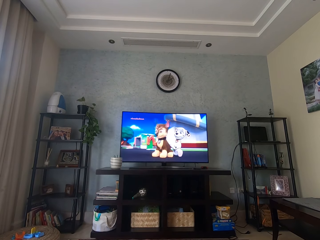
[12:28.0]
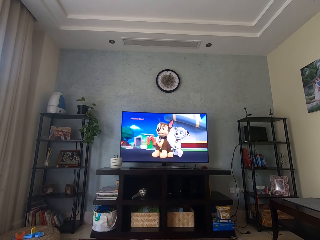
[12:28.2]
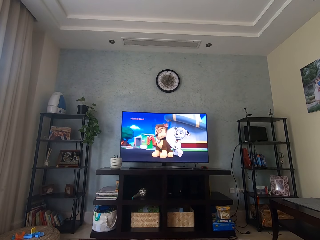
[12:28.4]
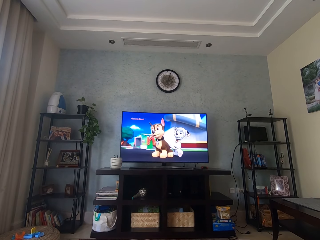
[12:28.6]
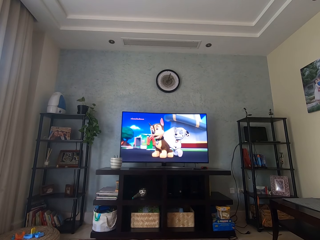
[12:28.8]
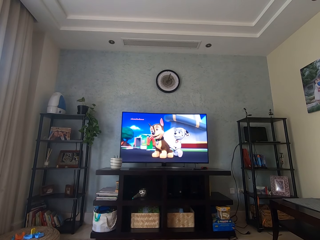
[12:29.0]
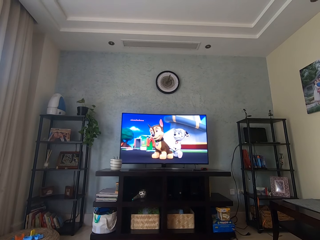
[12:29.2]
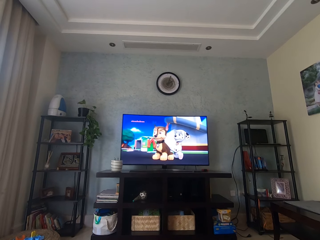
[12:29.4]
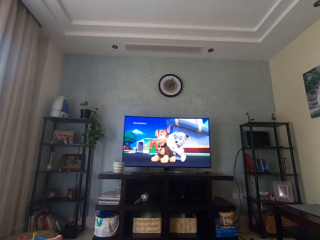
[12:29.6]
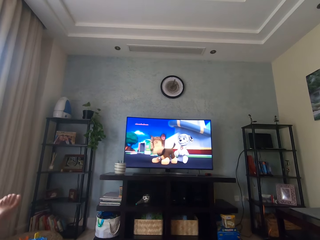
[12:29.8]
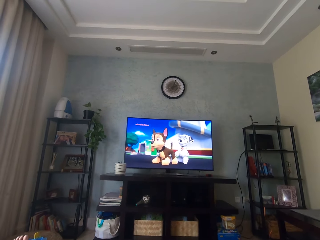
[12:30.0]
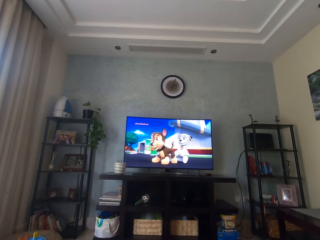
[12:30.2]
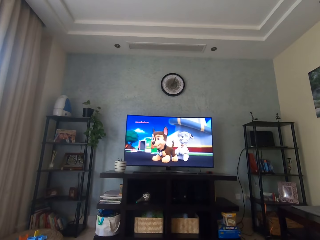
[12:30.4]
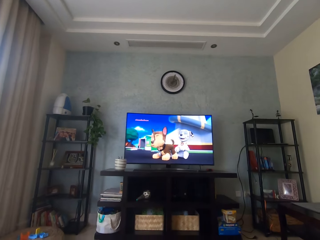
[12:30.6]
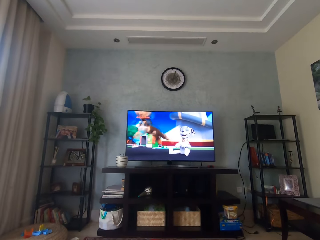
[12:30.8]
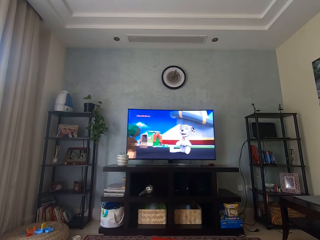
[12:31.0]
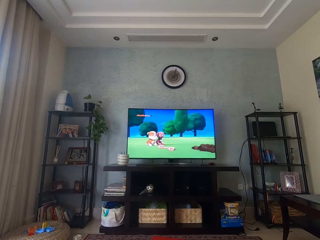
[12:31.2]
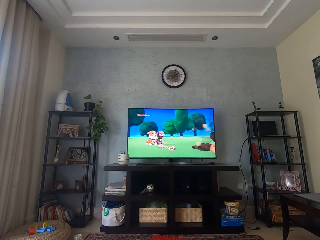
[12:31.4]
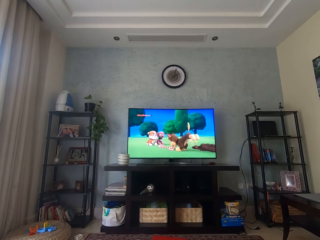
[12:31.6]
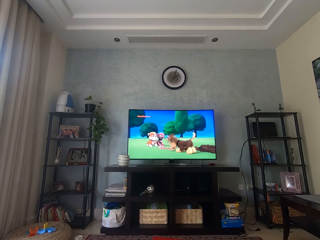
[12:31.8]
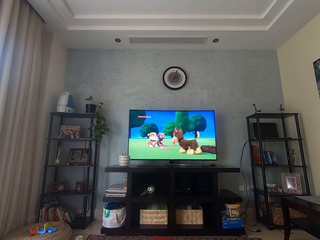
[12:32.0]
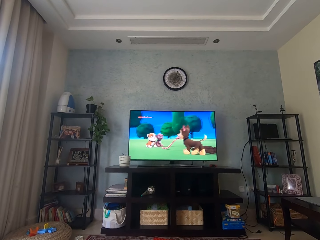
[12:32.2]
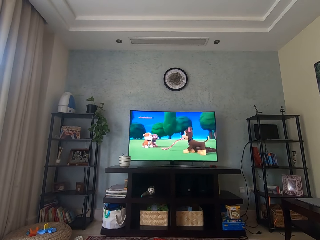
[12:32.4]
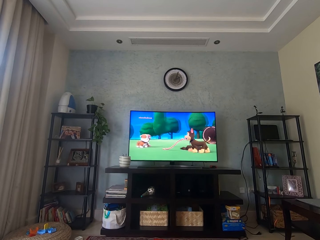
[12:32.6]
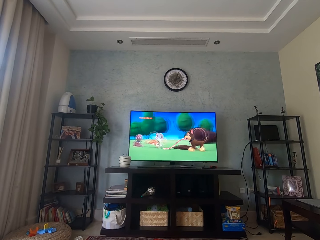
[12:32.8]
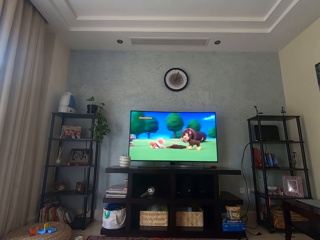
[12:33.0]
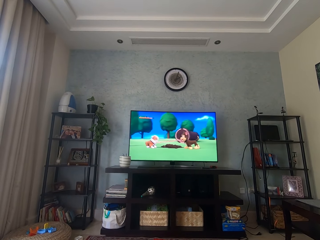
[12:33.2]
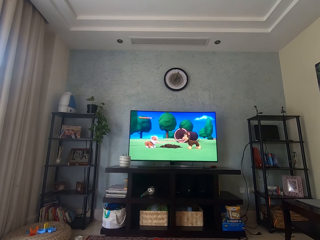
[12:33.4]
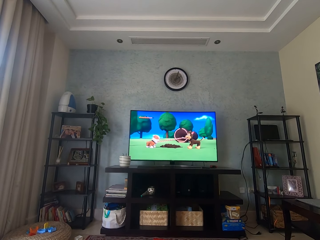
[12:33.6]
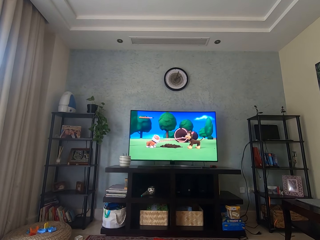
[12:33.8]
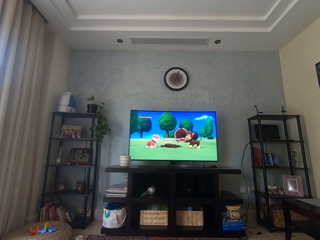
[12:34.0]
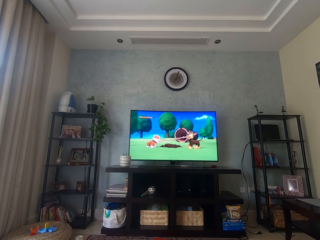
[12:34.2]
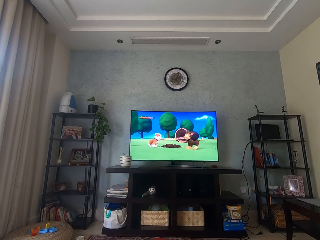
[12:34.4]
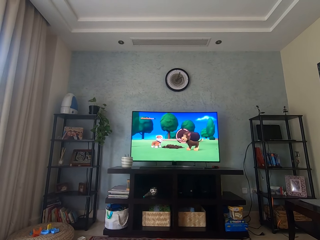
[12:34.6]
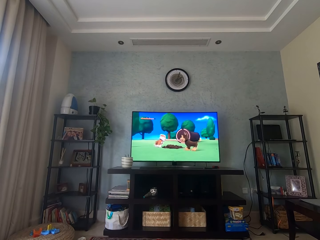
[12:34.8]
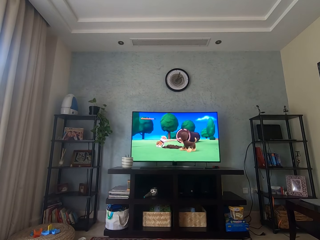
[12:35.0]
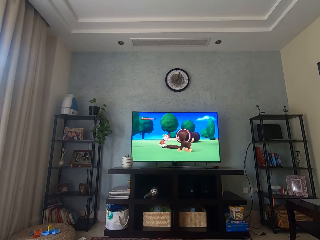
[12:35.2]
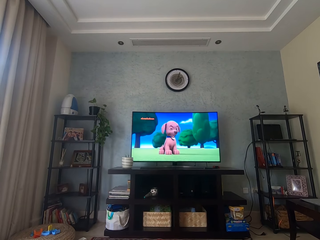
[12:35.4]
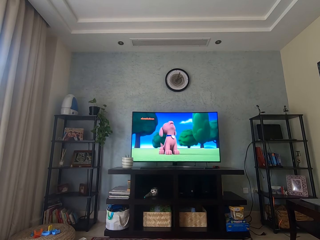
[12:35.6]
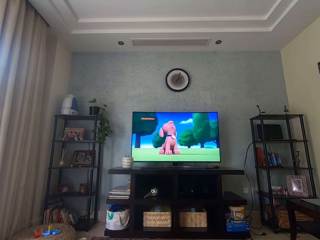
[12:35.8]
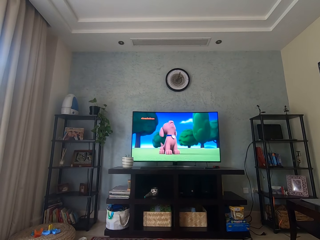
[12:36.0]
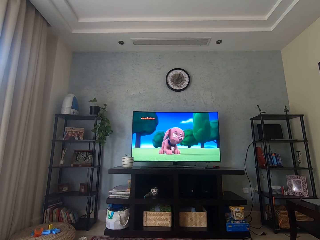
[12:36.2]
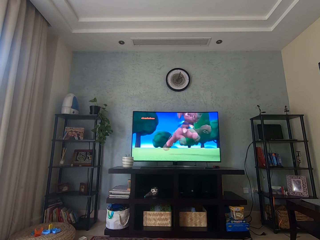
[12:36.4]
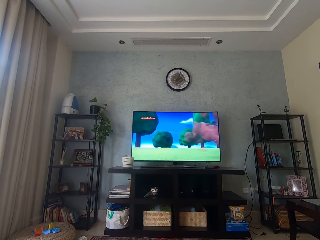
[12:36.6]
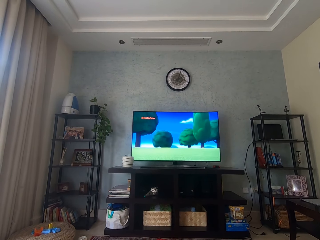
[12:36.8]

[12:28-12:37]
The camera wearer moves the leg. They stare at the television.

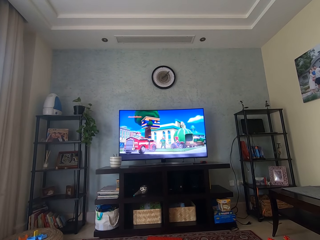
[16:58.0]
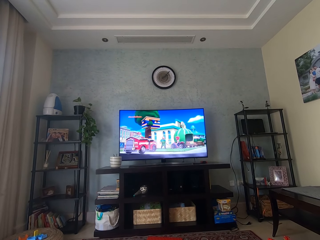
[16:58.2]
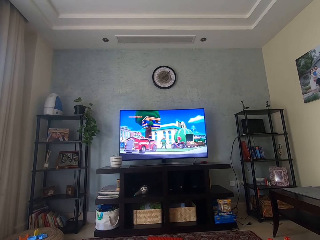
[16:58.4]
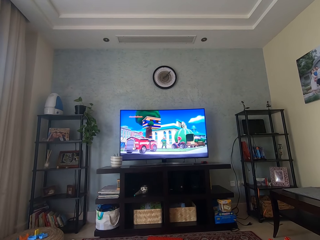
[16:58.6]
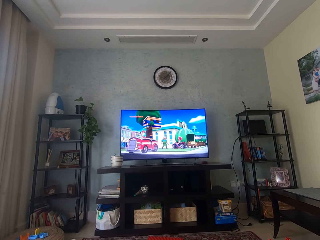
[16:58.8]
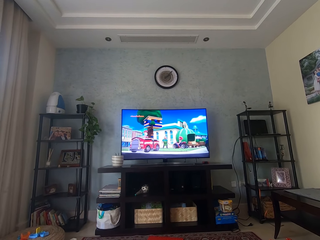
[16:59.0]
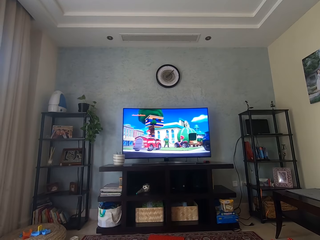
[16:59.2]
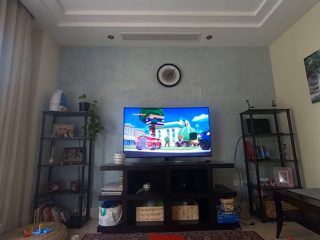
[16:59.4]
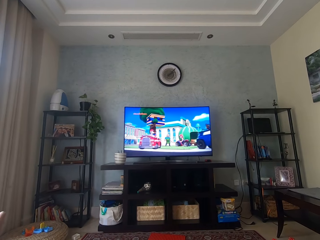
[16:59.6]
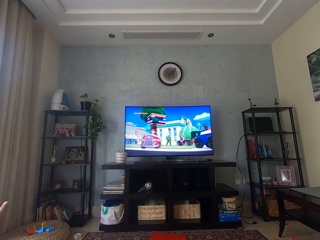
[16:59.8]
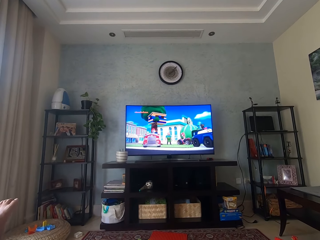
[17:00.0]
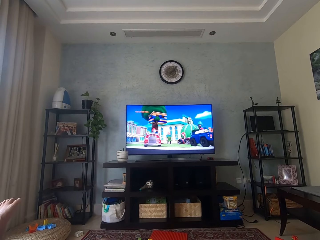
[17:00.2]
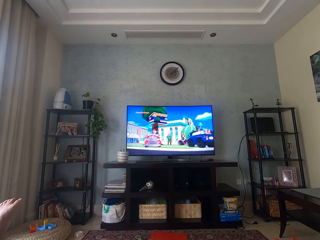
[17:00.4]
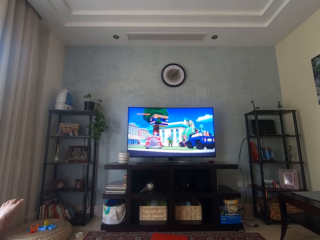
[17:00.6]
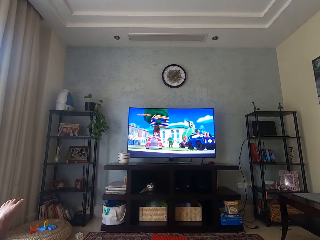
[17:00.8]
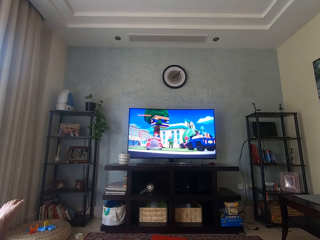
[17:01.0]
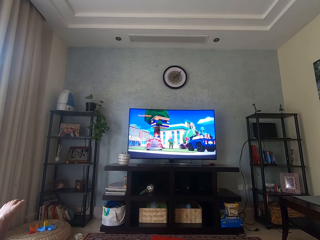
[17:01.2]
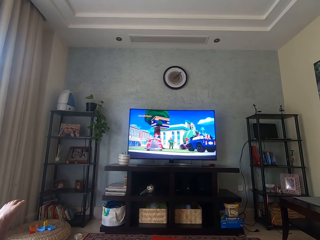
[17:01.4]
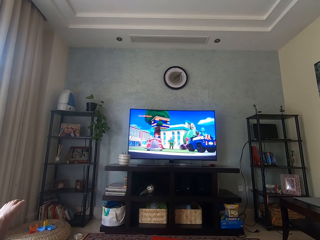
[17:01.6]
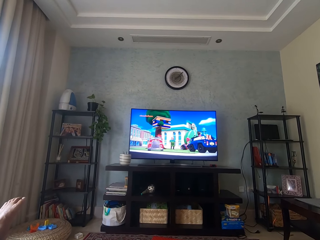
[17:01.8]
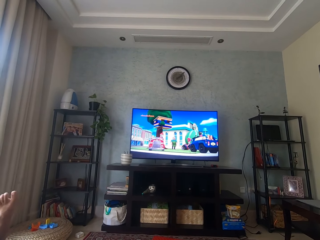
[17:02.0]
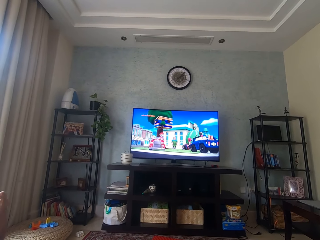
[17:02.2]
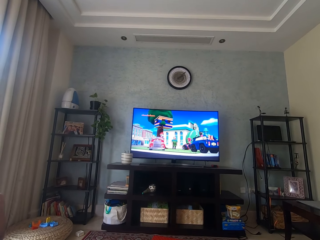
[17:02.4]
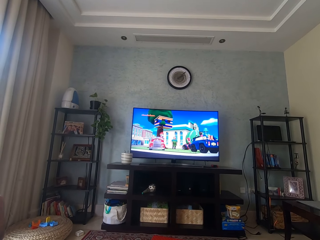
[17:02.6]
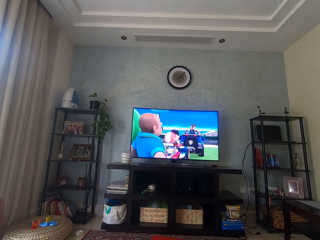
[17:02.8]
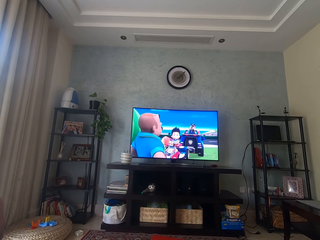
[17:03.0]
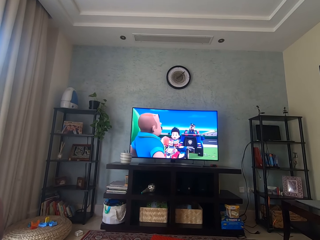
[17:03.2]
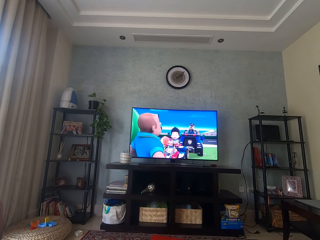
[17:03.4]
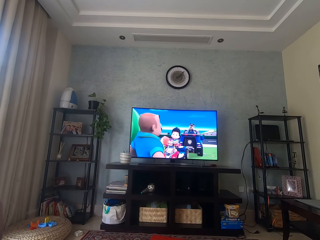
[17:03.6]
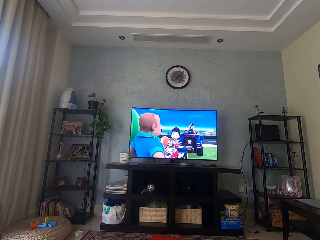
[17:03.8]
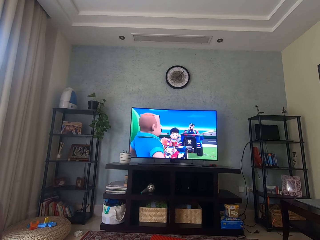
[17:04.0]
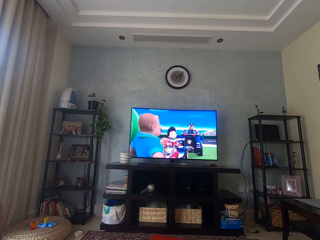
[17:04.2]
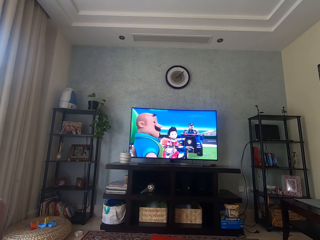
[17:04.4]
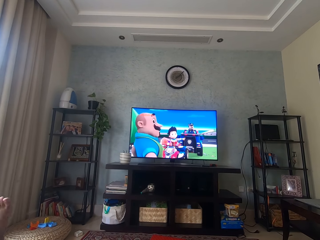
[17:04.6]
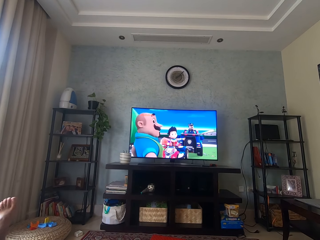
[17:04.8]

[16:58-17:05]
The camera wearer moves the foot.

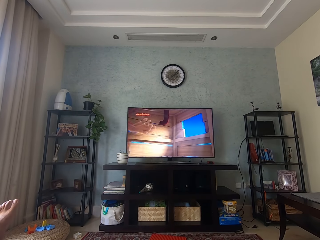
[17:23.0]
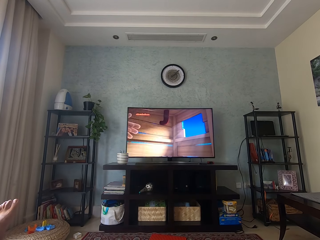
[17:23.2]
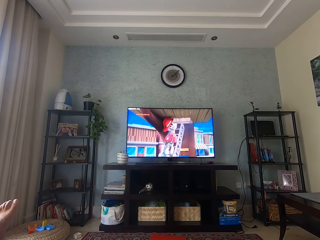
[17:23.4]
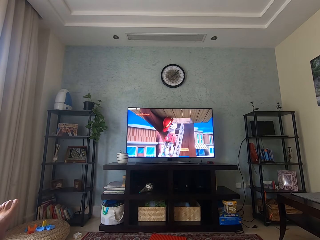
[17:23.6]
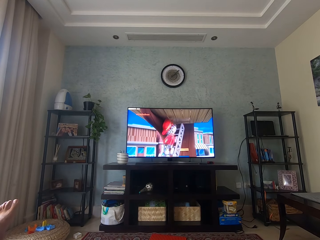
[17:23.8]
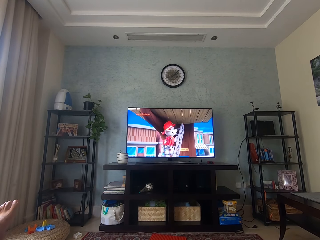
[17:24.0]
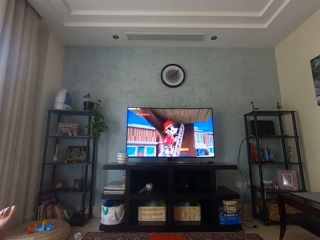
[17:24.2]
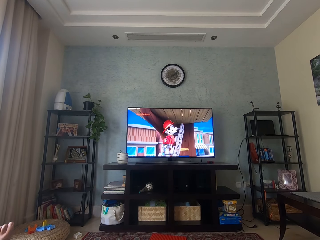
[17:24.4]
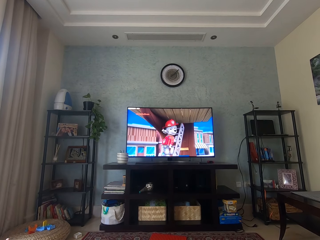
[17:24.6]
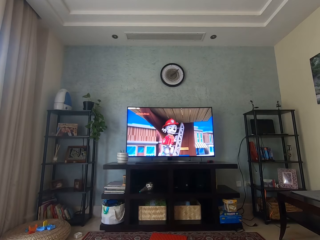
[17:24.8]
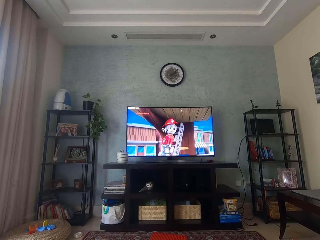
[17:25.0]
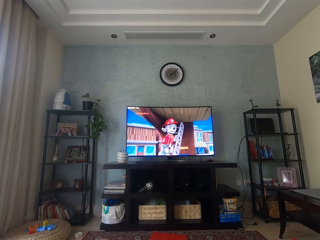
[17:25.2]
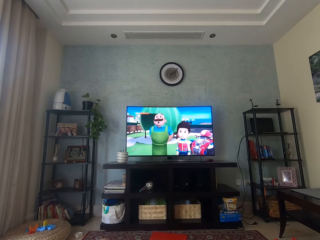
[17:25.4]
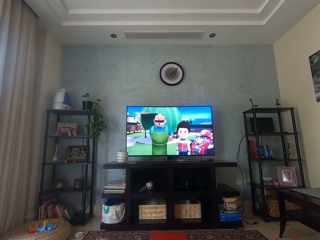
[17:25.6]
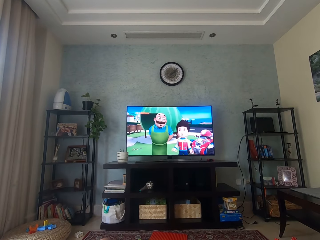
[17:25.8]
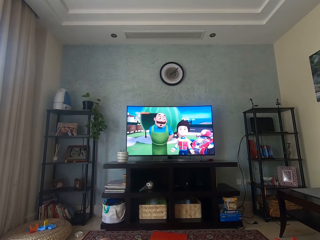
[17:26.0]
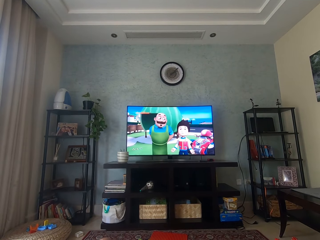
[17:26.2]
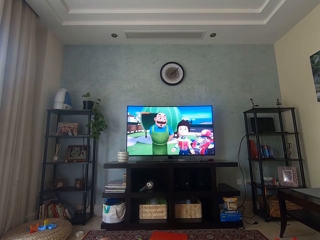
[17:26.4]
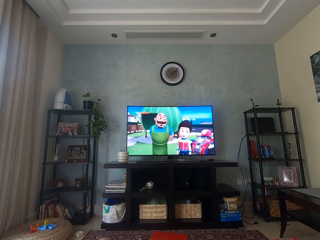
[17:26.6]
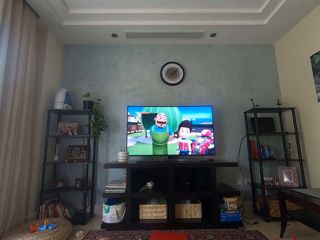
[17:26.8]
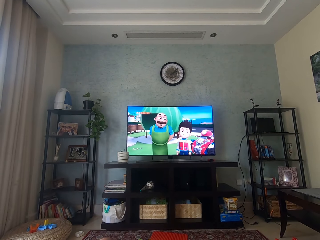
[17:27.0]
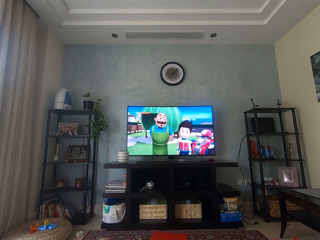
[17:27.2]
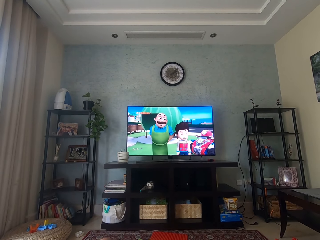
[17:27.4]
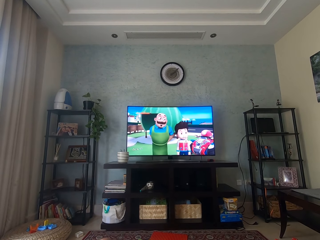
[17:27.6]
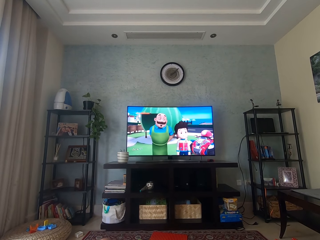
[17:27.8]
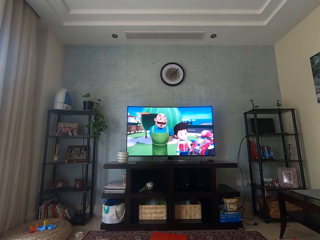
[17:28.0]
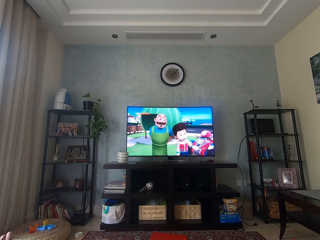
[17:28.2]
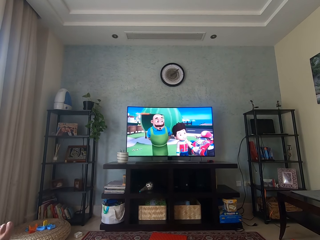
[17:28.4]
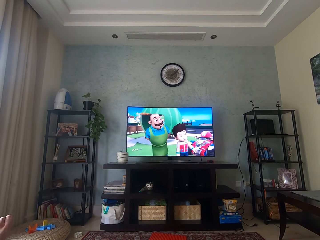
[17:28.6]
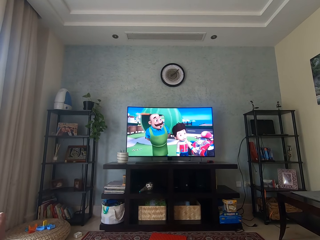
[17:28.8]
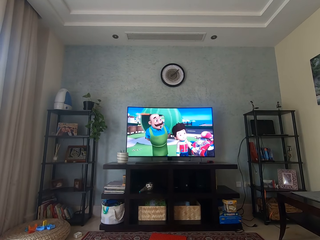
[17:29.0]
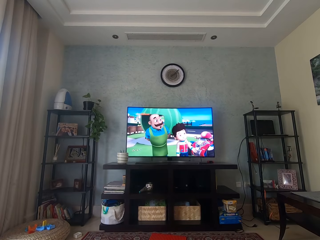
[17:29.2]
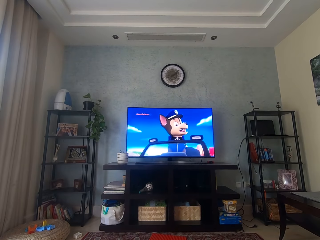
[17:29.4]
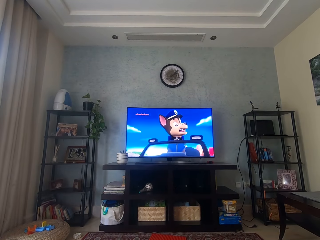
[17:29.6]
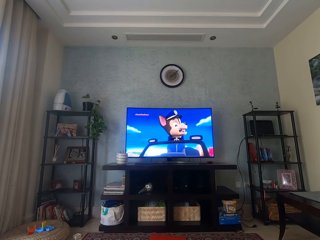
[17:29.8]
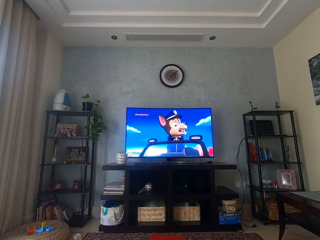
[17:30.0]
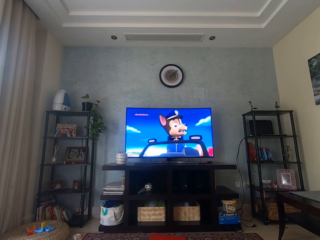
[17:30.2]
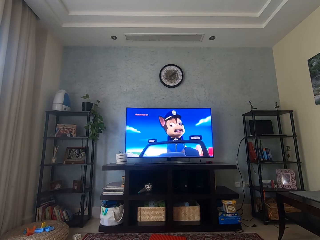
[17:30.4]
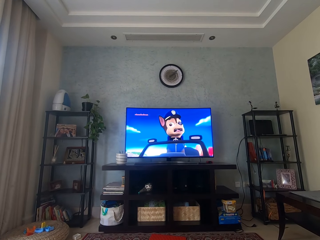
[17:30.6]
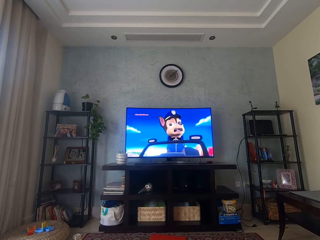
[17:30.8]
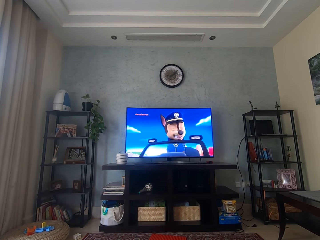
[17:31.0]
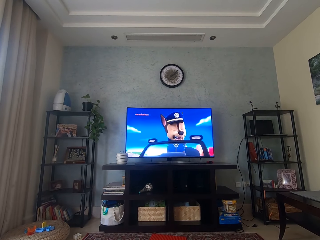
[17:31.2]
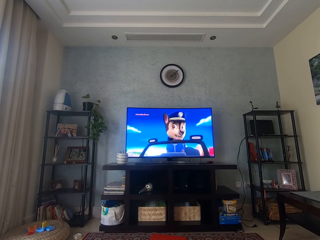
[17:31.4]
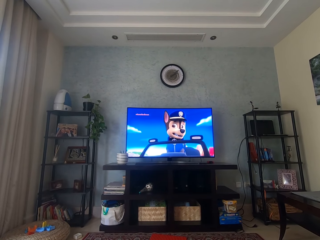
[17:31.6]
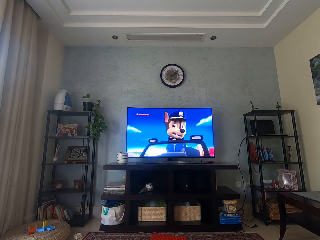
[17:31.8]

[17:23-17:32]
The camera wearer moves the leg. They move the foot.
